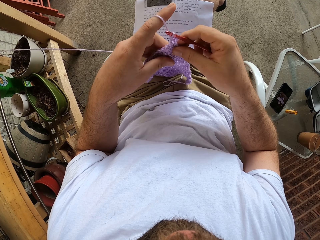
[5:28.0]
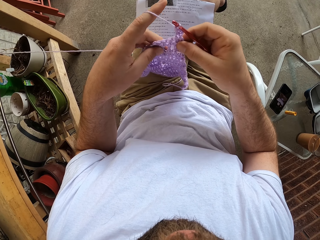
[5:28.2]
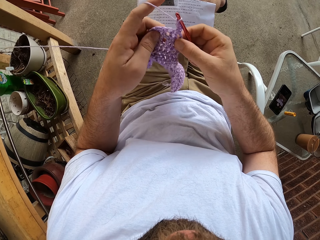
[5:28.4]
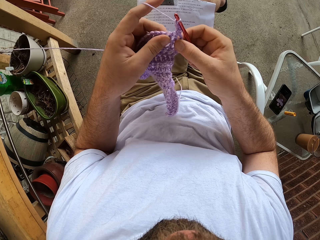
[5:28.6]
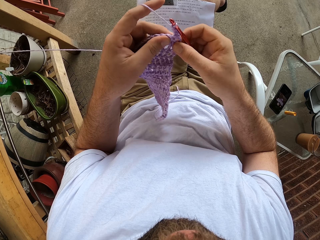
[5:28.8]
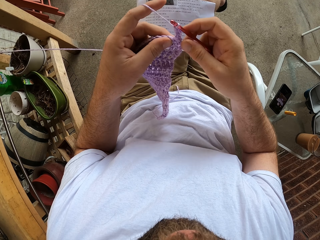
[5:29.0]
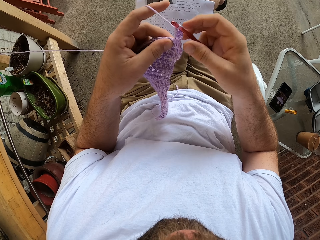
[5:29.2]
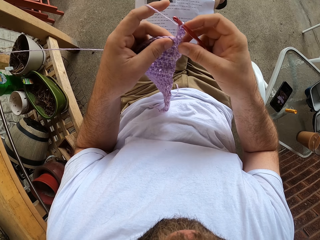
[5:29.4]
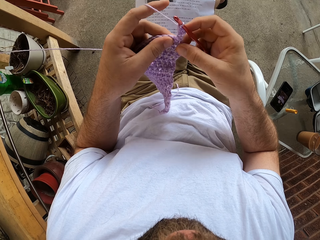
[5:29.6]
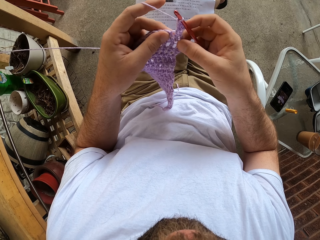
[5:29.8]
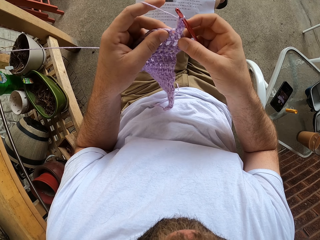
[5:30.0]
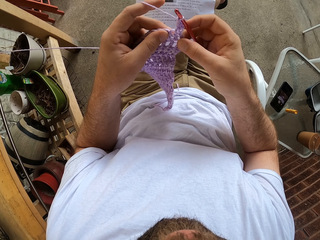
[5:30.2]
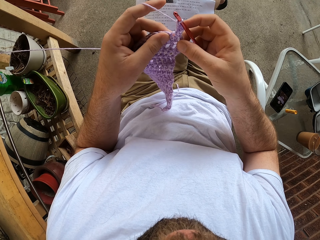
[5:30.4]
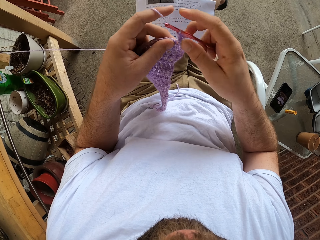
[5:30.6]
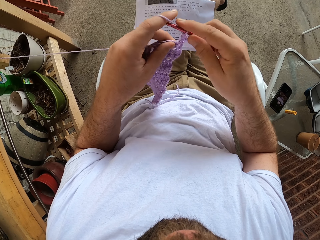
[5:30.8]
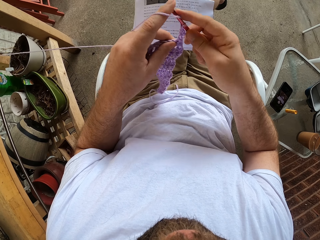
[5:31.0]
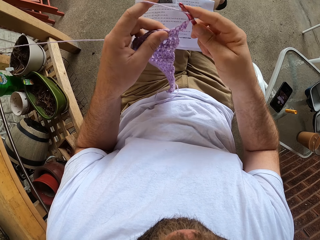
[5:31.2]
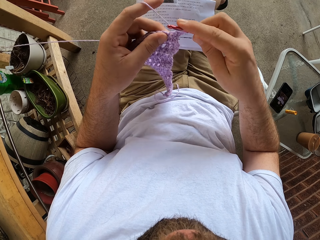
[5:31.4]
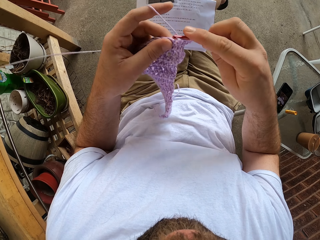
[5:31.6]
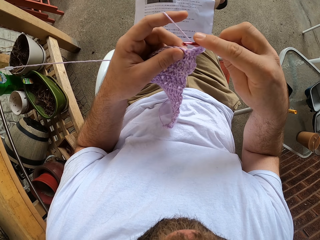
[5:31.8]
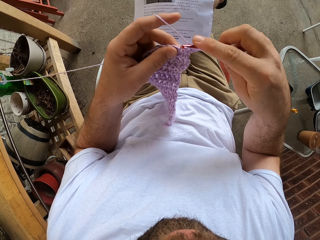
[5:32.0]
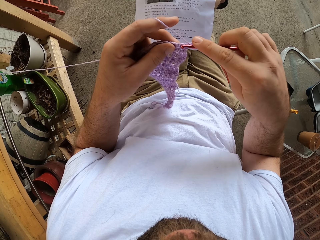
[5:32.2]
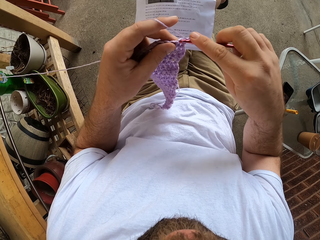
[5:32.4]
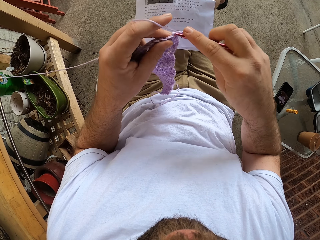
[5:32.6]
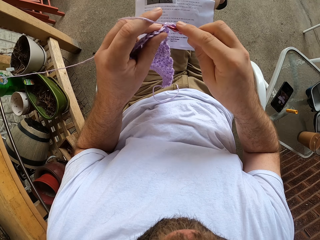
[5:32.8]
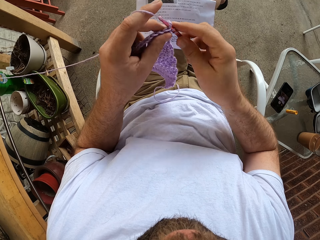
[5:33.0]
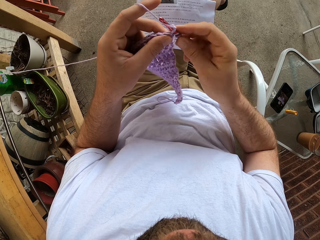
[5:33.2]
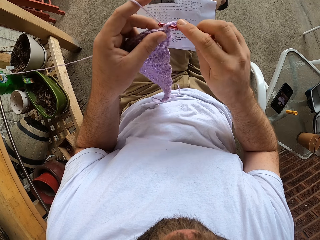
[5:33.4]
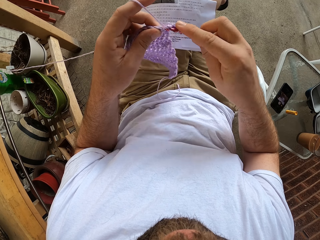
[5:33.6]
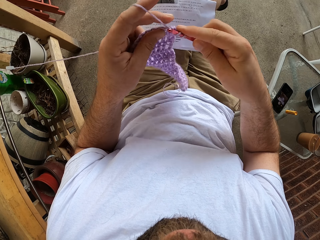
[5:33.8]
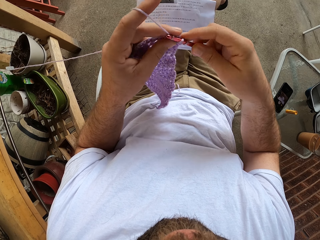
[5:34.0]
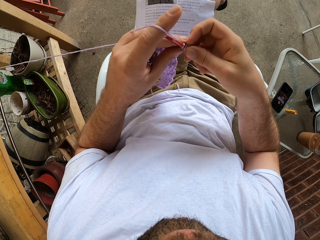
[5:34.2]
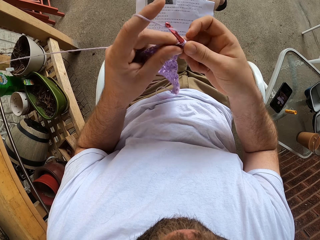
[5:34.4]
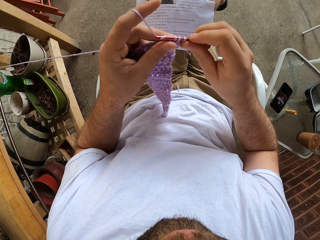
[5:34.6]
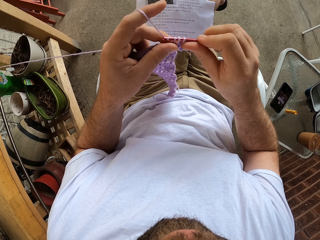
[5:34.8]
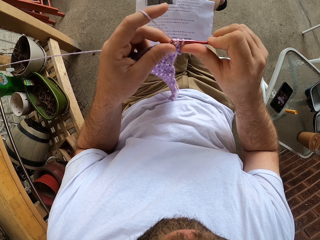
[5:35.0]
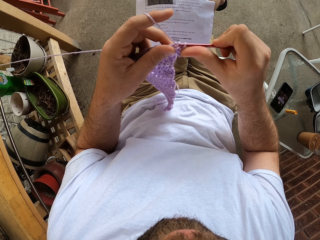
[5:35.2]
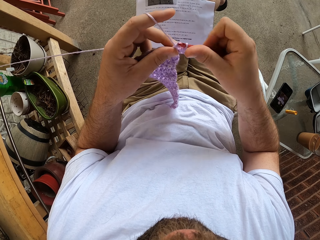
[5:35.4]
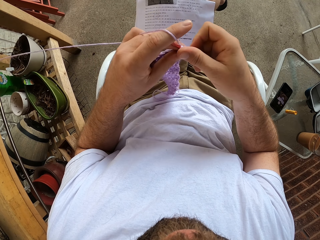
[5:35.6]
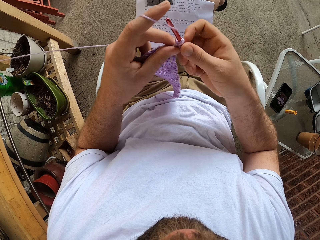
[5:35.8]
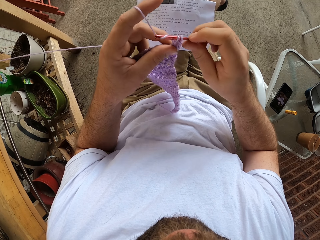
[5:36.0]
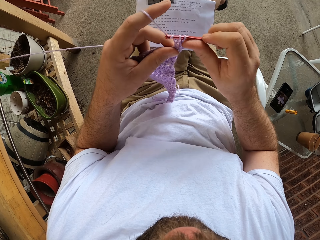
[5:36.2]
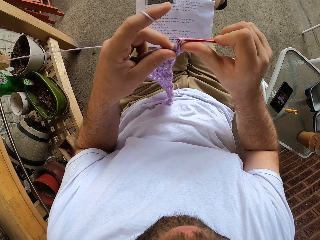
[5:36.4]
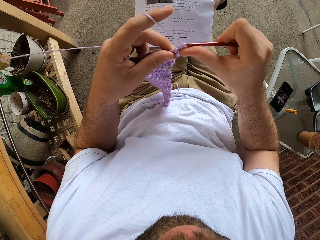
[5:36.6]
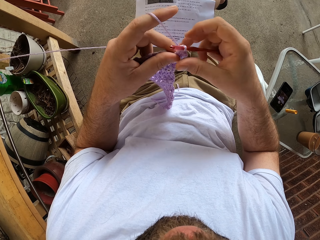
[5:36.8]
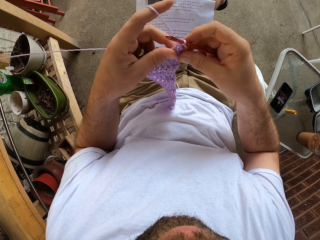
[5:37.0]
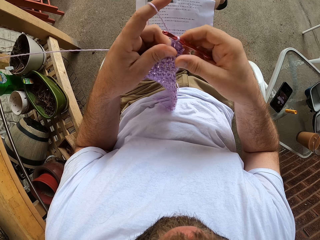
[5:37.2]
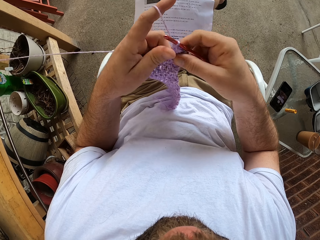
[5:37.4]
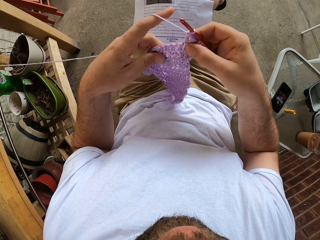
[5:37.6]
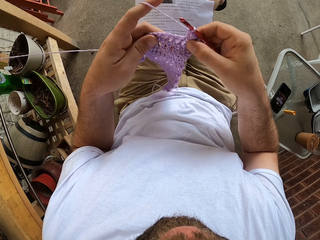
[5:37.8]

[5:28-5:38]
The camera wearer holds the fabric with both hands.

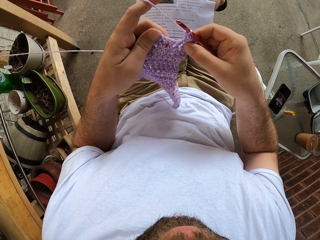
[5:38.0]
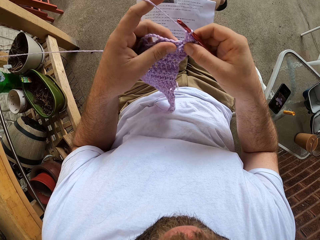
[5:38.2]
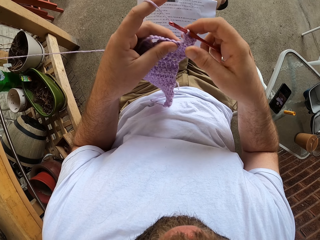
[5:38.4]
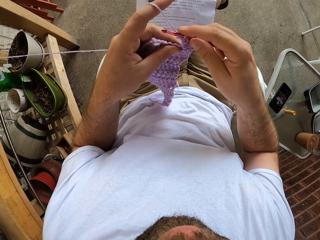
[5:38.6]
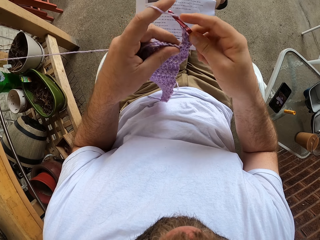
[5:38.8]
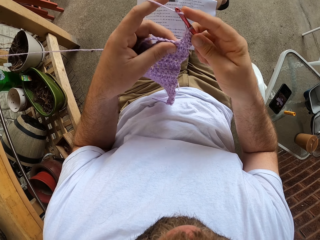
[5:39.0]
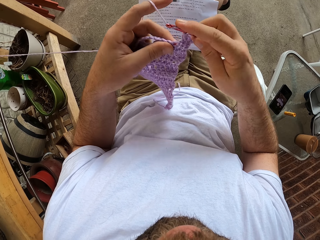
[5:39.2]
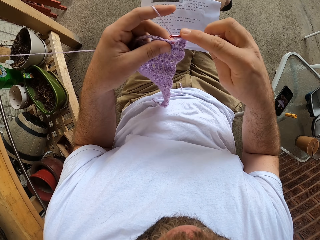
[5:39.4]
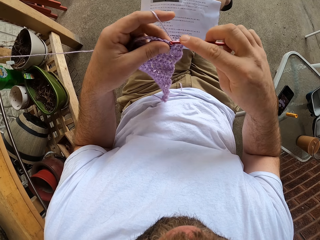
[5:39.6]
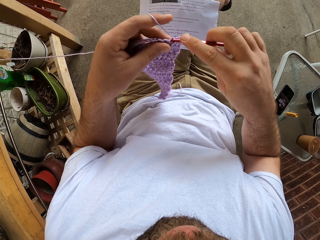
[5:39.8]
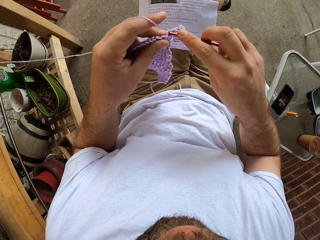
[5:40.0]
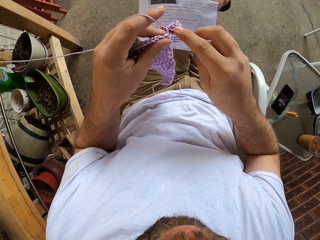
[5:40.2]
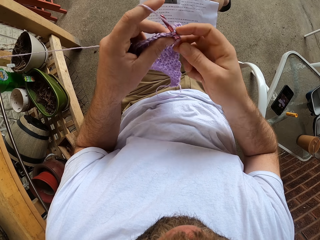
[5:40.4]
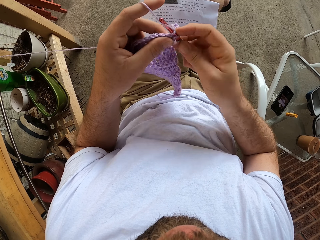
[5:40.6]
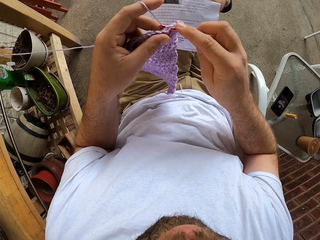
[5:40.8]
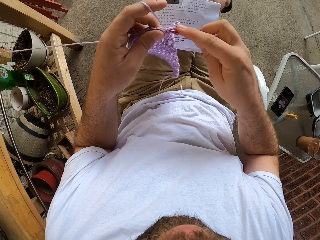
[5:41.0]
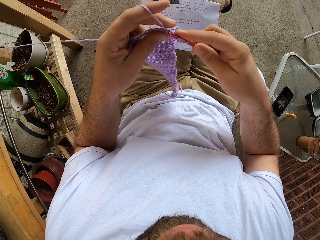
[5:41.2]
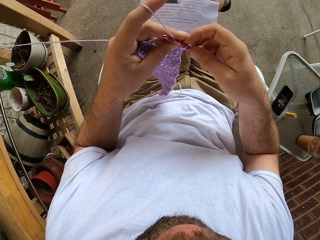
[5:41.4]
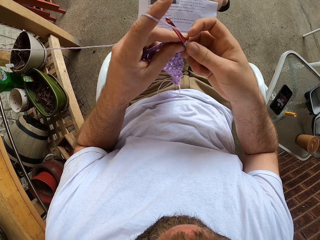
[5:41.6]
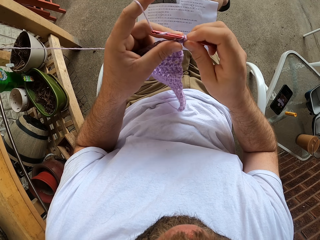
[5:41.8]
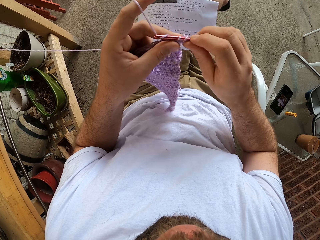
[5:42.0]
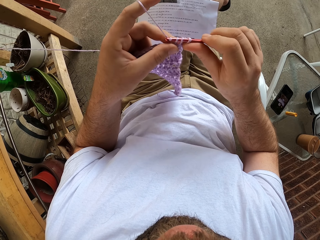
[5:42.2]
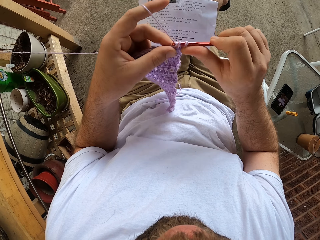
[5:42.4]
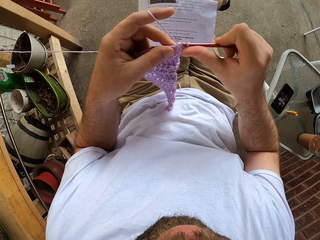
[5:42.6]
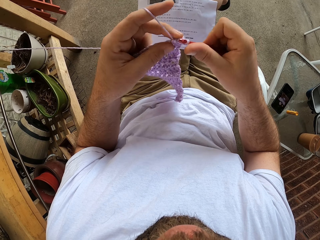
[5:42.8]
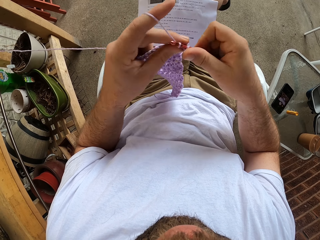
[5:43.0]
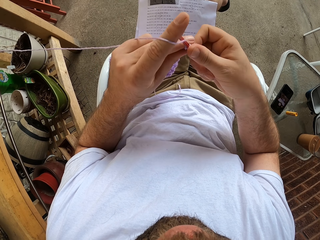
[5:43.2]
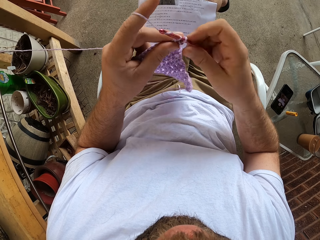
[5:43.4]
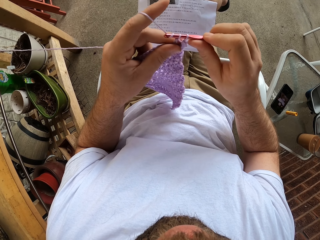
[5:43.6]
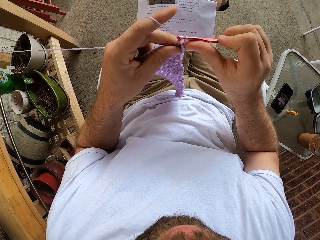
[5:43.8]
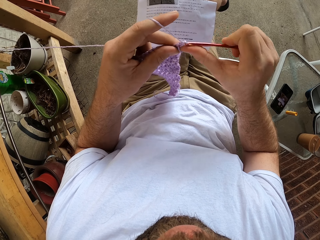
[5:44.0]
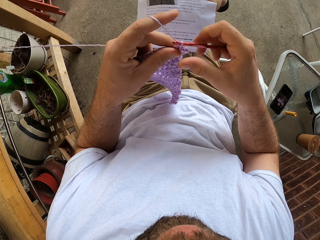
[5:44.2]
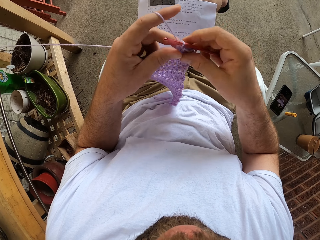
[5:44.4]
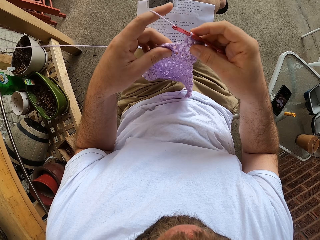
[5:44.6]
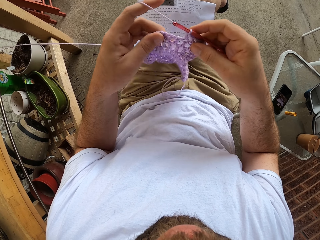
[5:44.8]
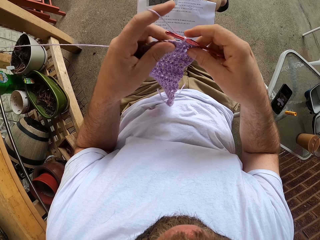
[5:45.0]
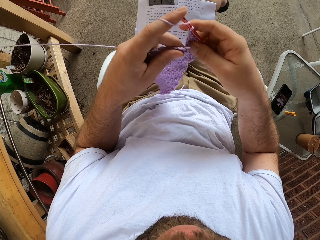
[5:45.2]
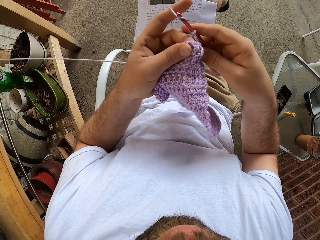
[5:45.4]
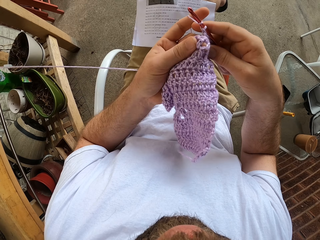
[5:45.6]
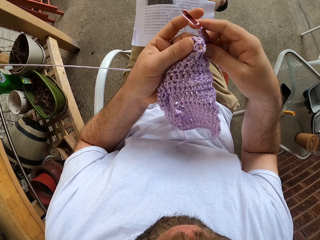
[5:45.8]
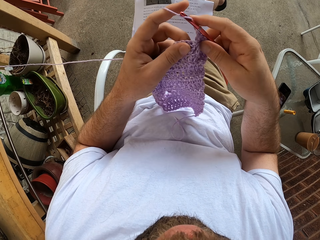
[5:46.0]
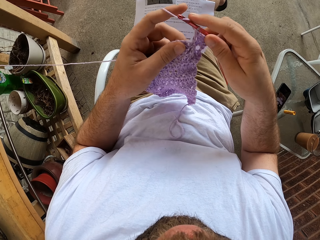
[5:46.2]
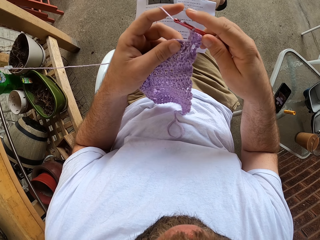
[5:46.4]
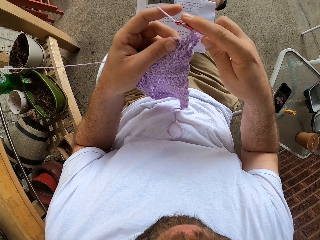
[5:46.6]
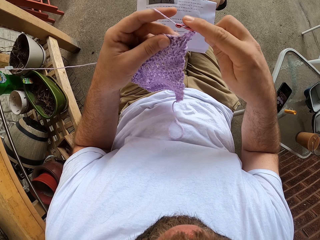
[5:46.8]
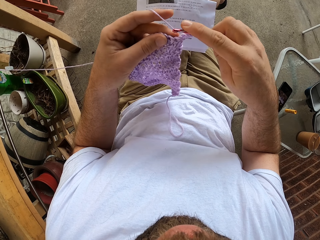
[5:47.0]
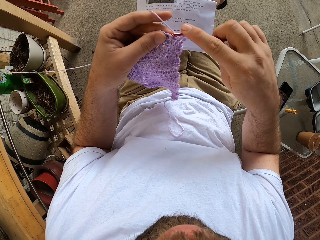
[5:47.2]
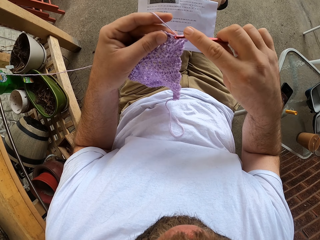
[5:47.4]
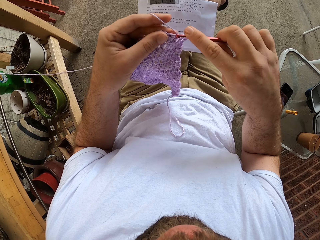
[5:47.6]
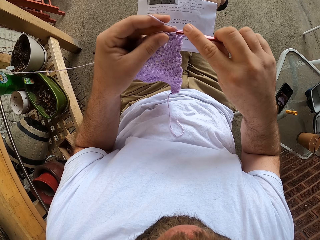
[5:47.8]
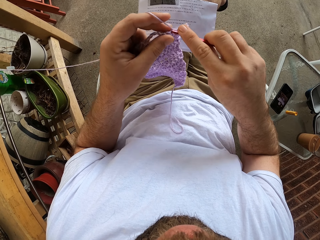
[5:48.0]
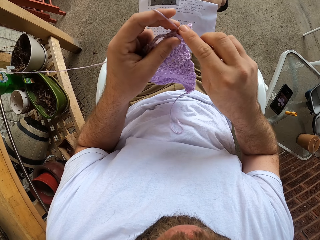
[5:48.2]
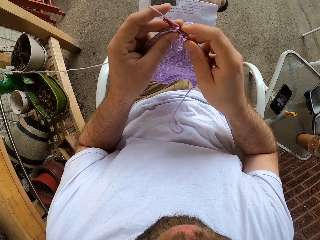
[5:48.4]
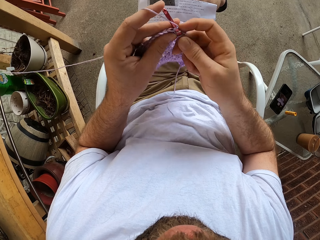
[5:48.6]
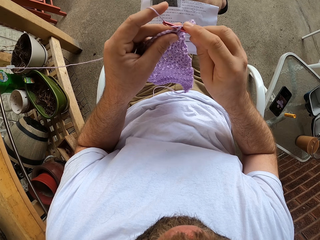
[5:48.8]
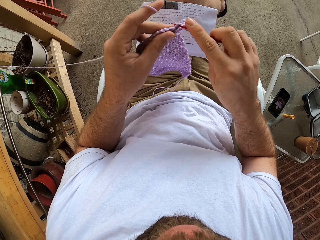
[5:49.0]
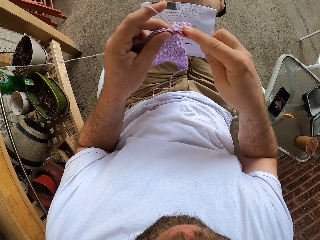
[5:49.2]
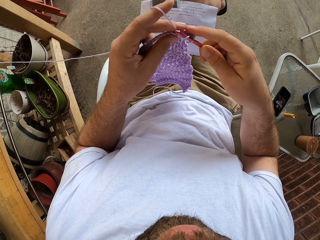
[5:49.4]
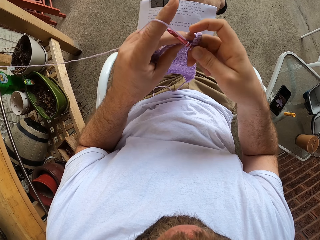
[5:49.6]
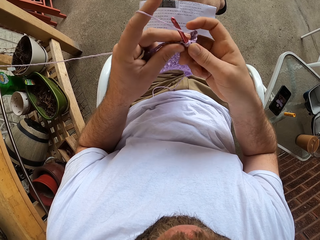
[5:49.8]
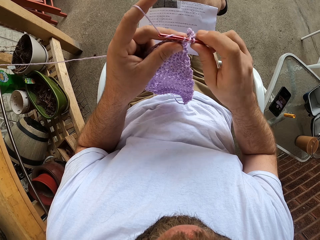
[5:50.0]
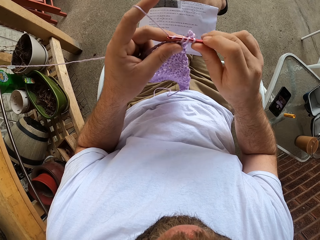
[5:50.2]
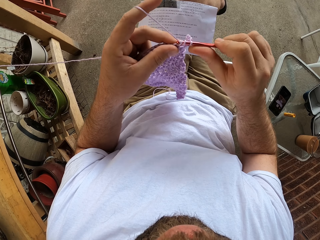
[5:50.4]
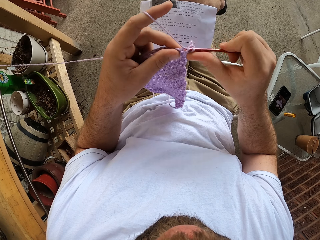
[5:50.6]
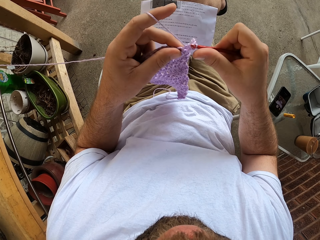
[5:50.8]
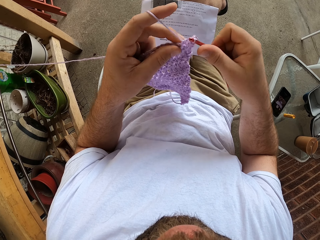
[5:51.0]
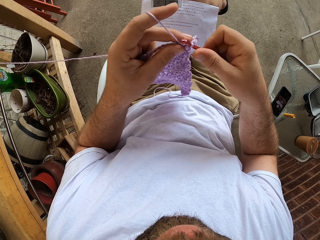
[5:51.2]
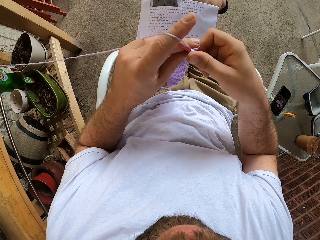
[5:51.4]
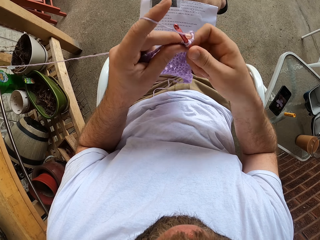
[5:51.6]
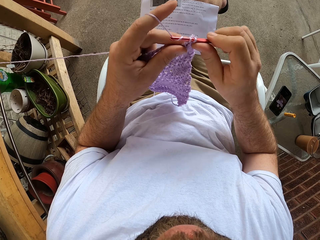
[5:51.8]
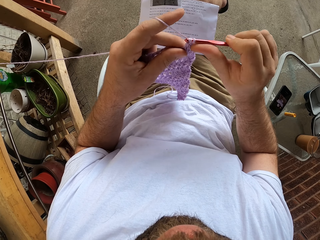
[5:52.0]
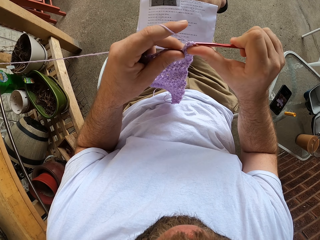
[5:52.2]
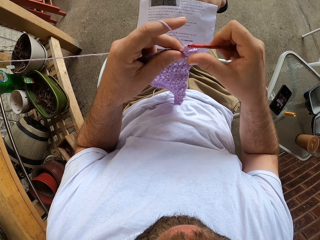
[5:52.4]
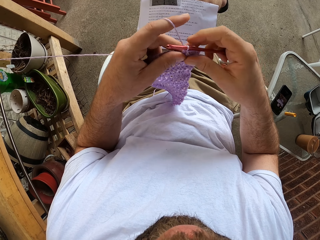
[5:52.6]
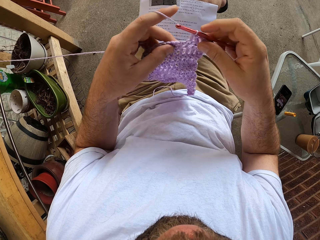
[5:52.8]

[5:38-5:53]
The camera wearer knits the fabric.
